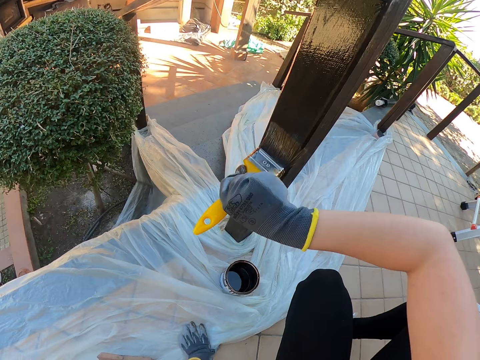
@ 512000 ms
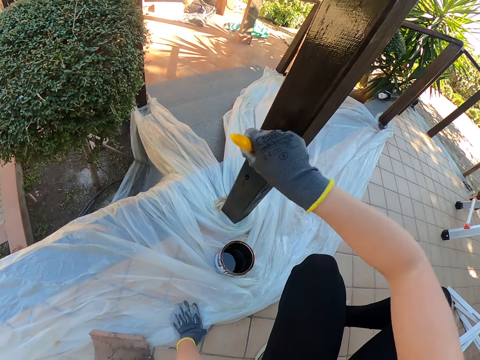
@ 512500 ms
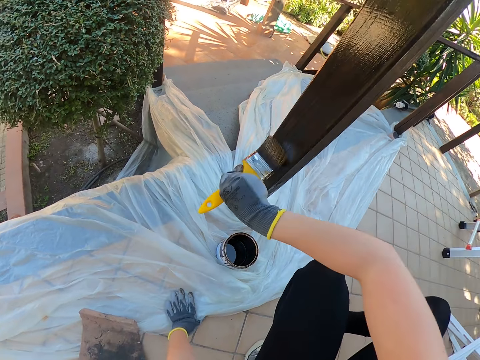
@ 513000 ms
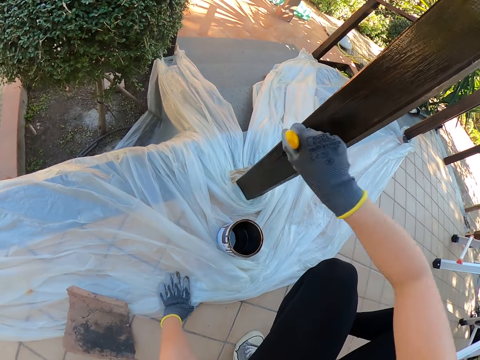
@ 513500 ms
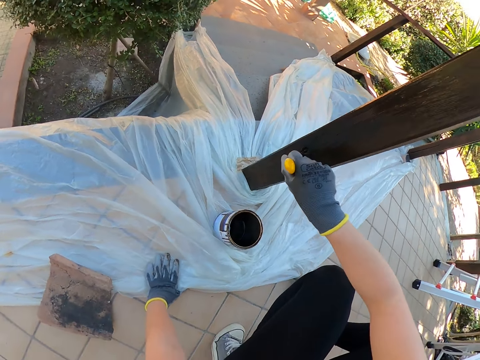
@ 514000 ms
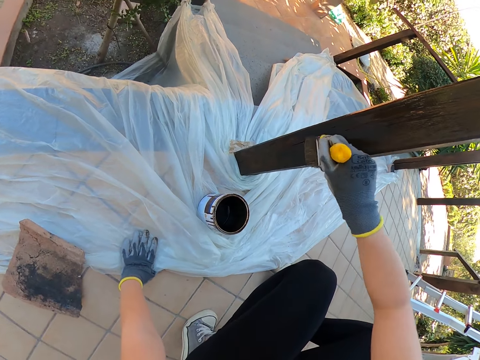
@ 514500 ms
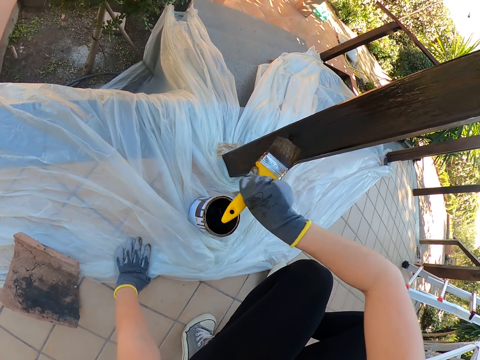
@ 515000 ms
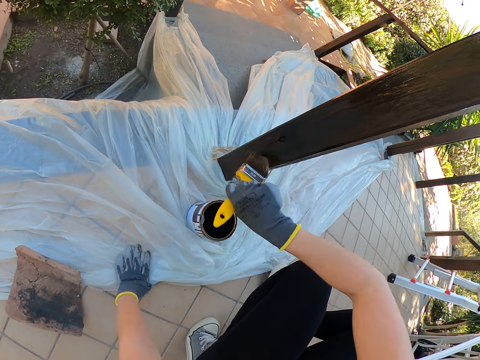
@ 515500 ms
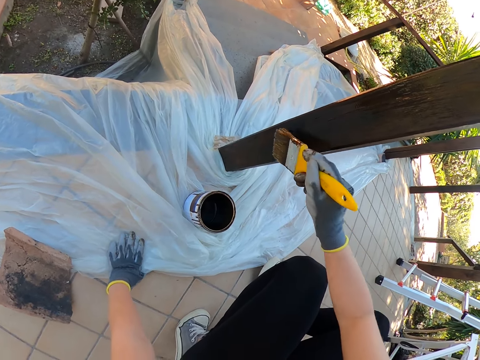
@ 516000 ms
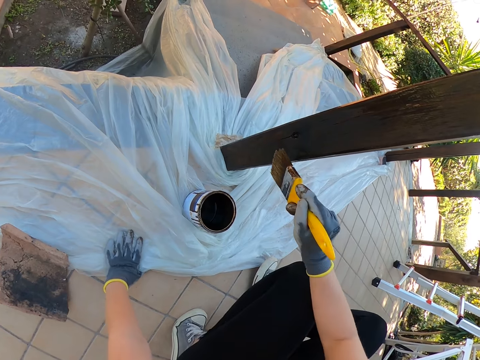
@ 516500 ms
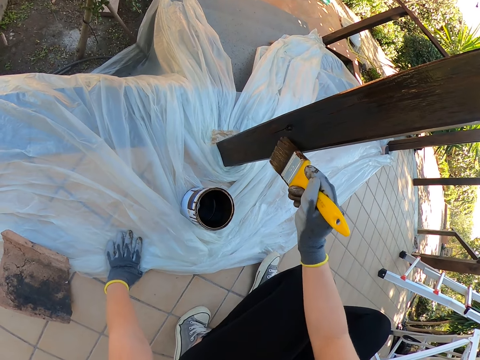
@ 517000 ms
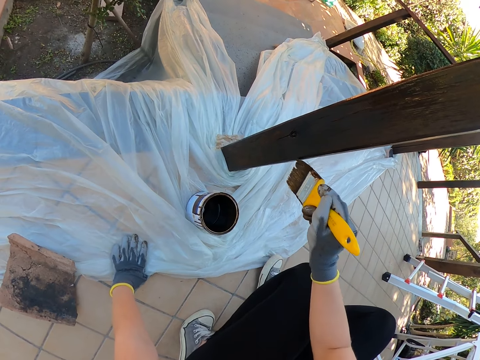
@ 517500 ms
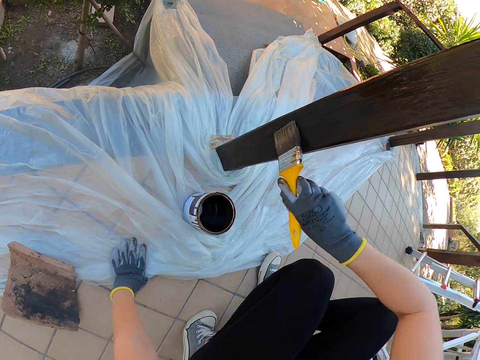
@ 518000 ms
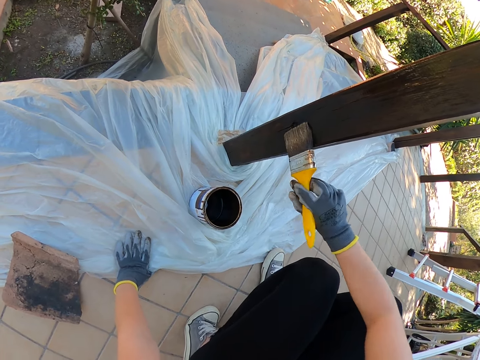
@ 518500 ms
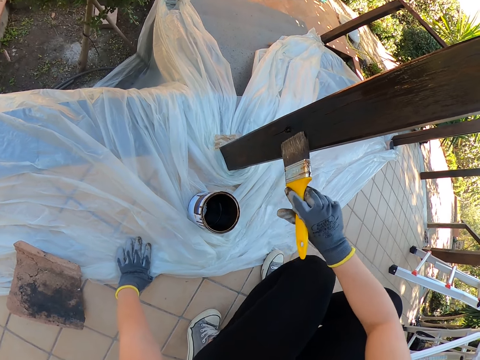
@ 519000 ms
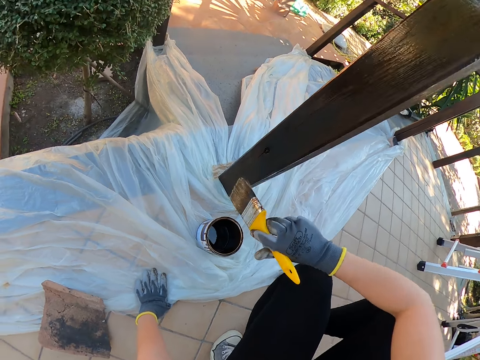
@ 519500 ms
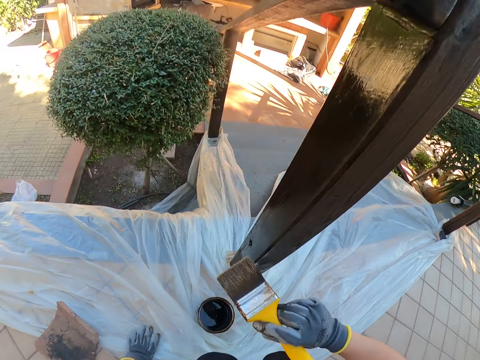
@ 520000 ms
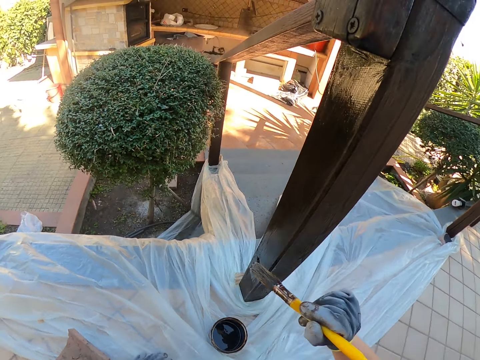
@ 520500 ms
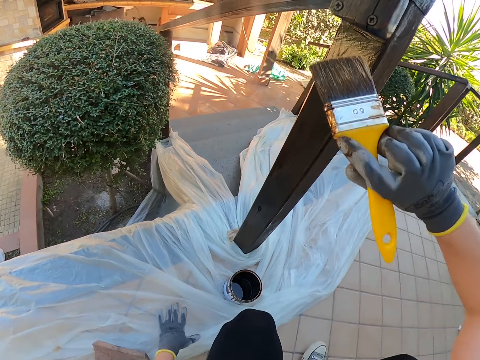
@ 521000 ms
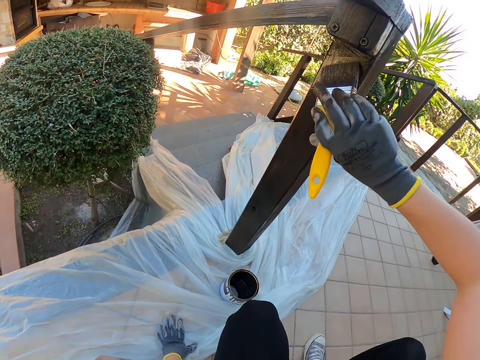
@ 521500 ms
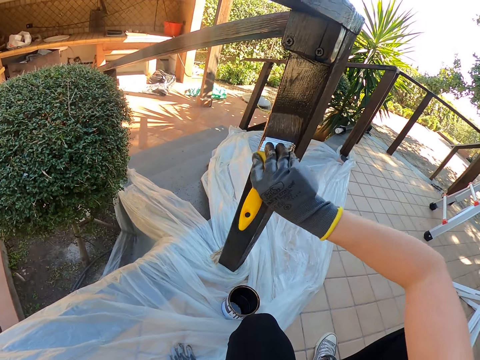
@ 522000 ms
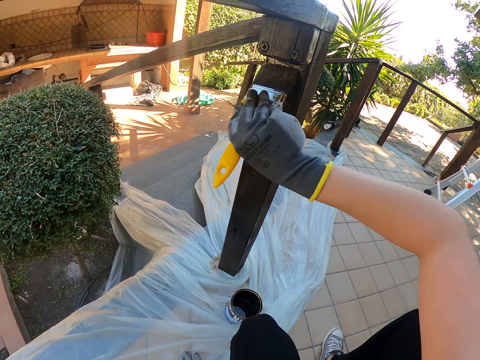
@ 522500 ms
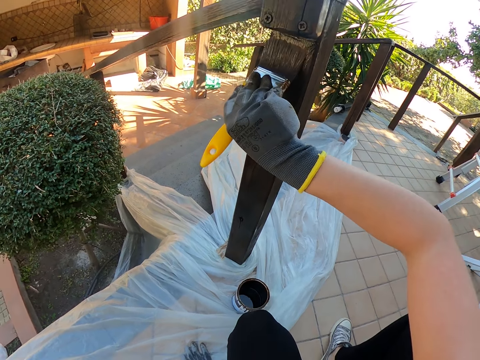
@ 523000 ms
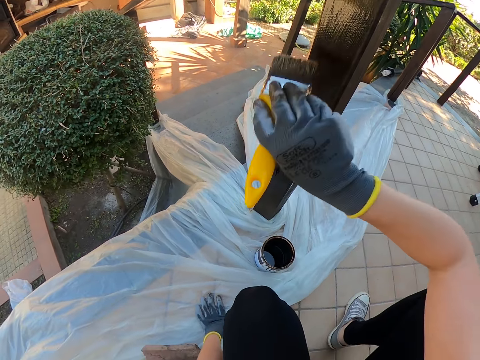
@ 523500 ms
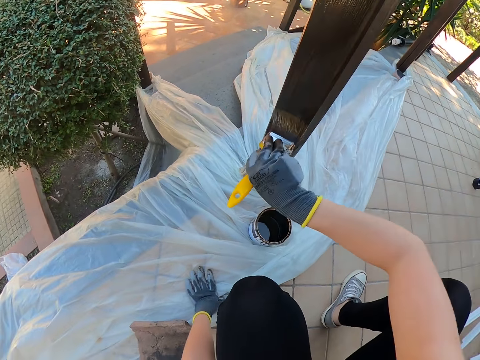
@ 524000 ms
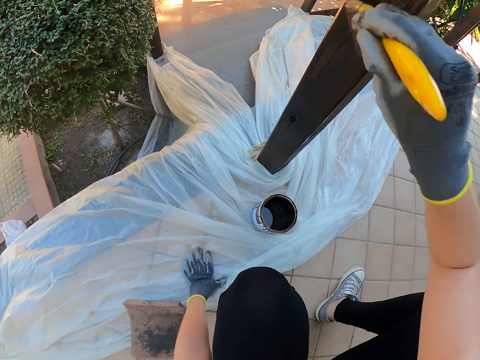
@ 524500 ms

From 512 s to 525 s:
The camera wearer stops painting, turns around, and paints the exterior wooden railings.

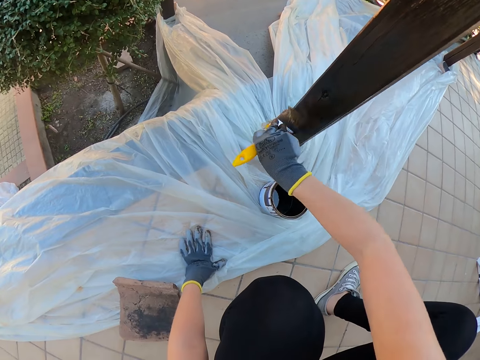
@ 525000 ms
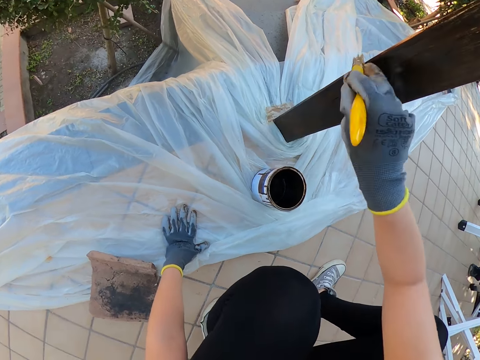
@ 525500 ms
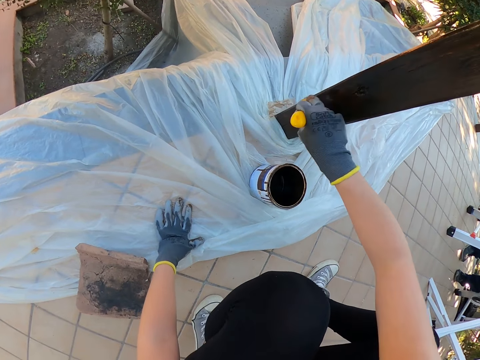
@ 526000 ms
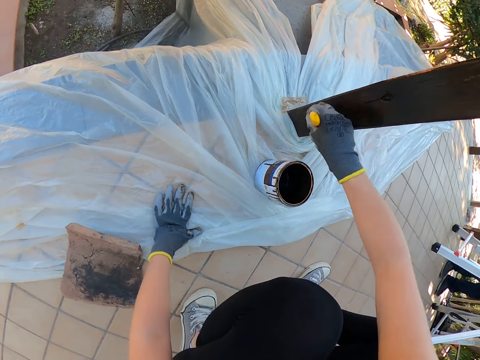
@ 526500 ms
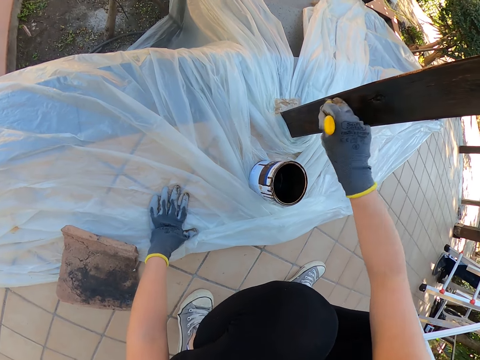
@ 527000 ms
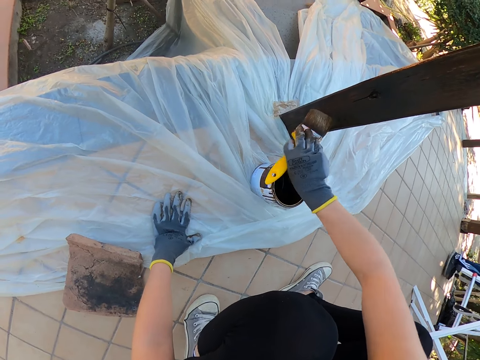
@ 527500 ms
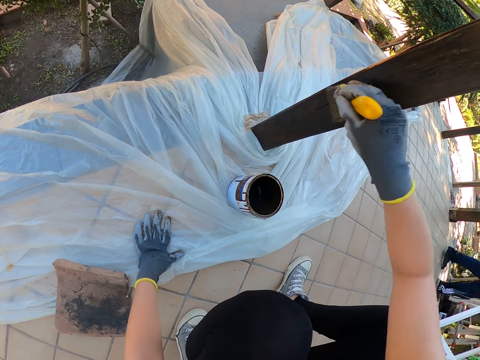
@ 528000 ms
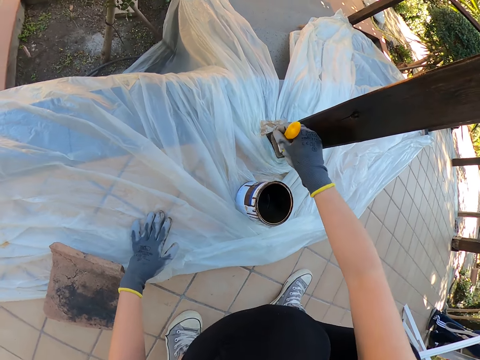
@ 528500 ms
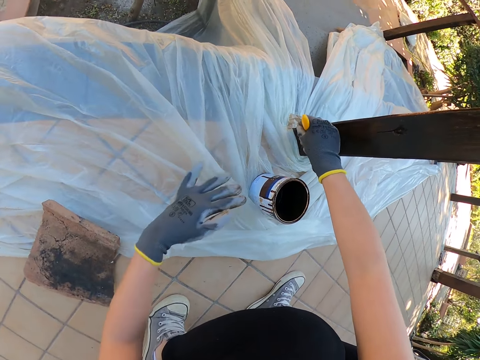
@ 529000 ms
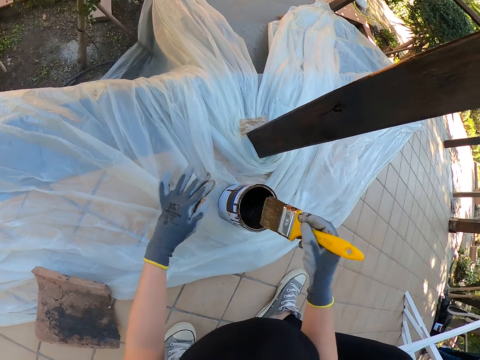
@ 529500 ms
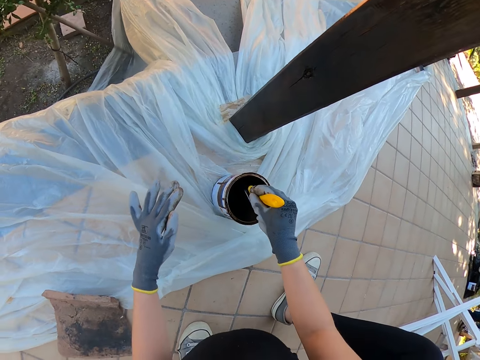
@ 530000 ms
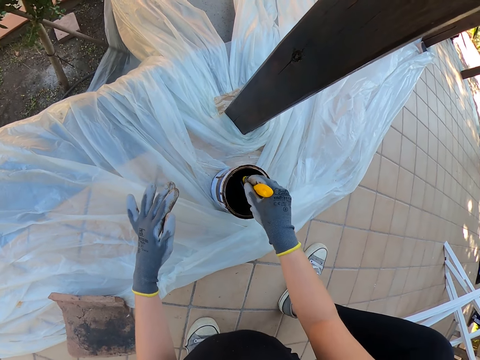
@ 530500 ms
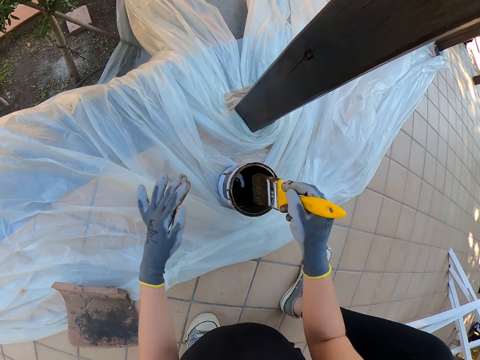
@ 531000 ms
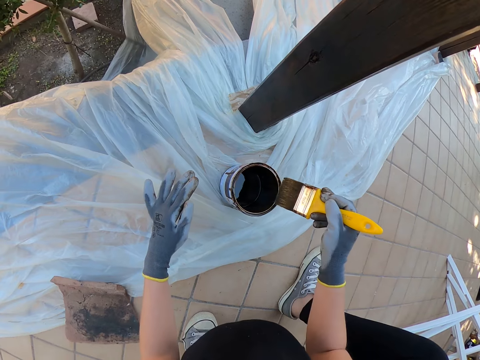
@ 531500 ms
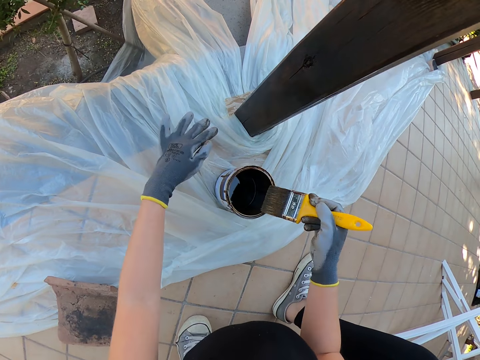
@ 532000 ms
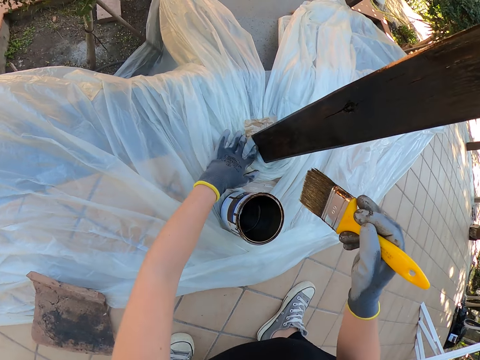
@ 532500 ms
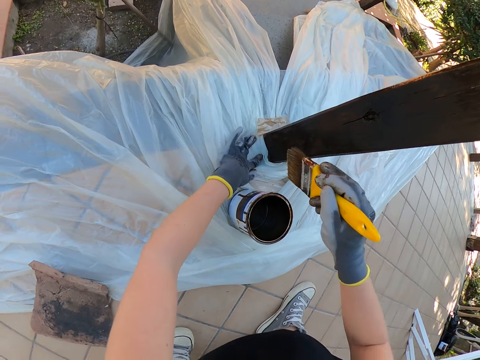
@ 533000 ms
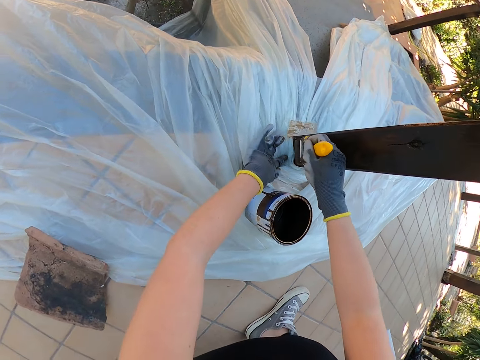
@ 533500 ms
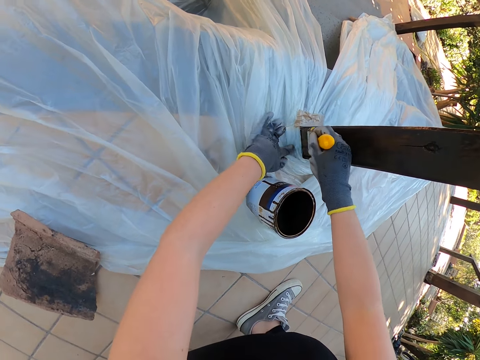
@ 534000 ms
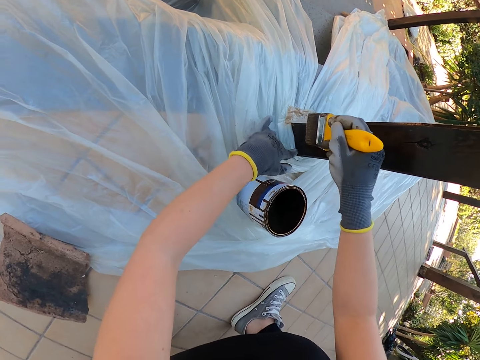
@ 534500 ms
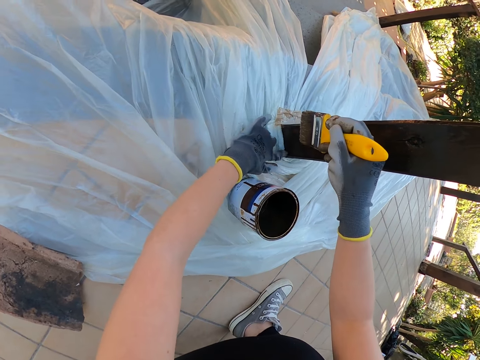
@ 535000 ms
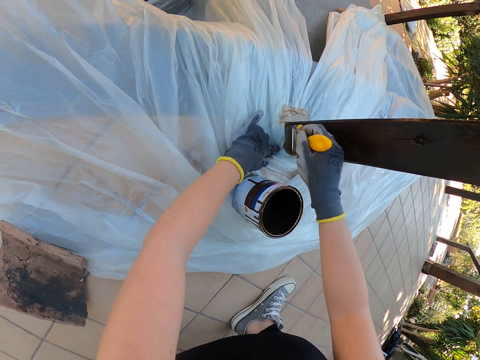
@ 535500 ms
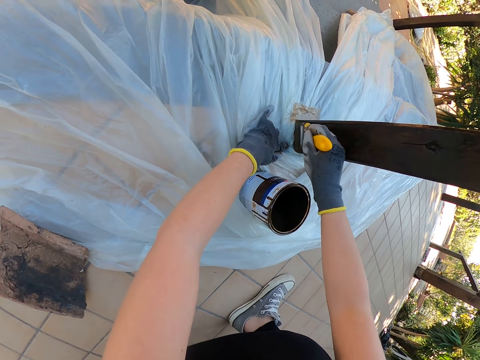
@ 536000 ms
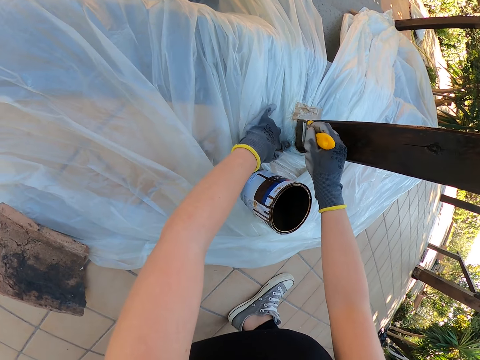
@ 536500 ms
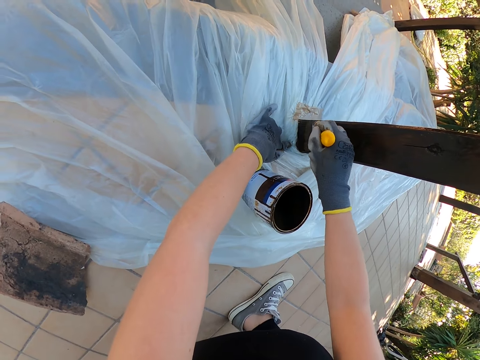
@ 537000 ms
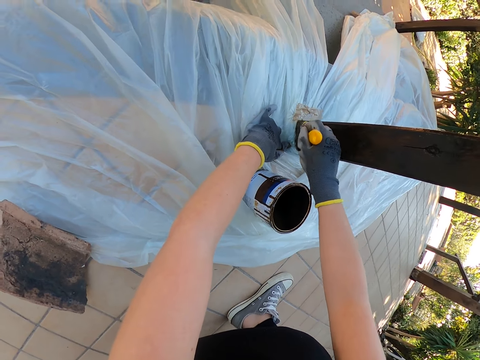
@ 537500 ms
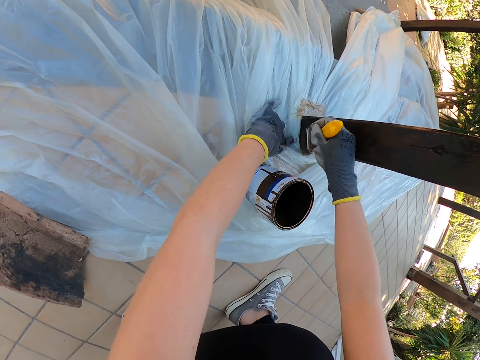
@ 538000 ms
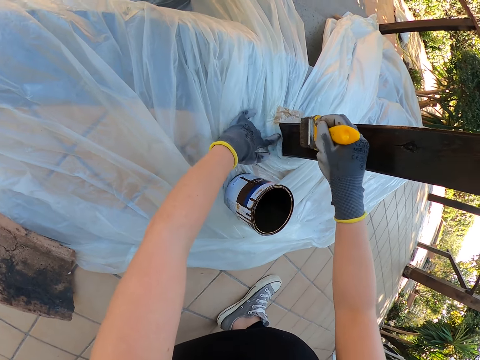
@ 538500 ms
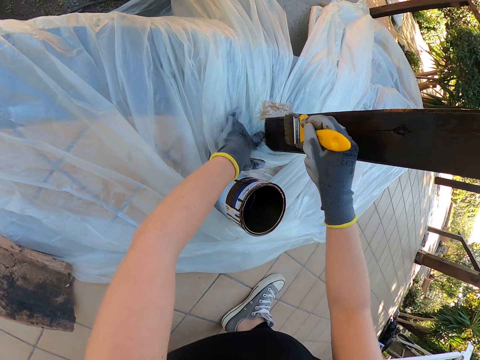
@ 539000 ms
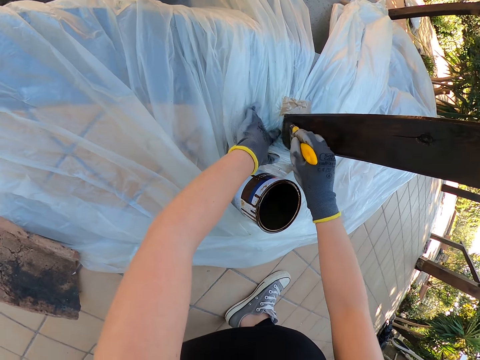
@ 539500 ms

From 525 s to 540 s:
A man carries a ladder. The man walks away with the ladder. The camera wearer stops painting. They dip the paint brush in the paint can. They drain the paint on the brush by the side of the paint can. They hold down the nylon. They paint the exterior wooden railings. They stop painting. They paint the exterior wooden railings. They stop painting.
